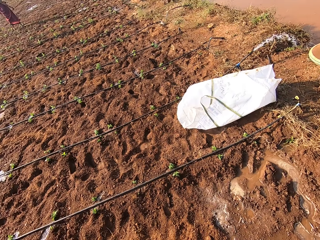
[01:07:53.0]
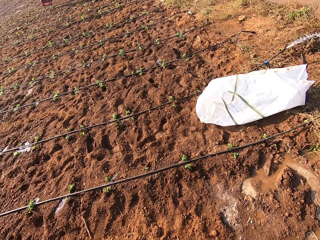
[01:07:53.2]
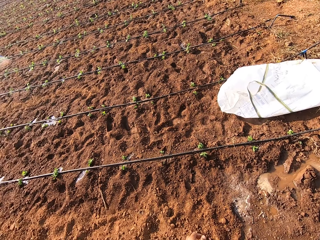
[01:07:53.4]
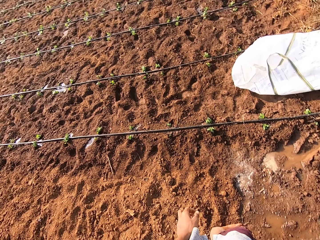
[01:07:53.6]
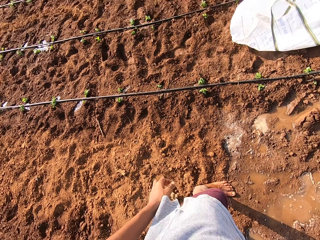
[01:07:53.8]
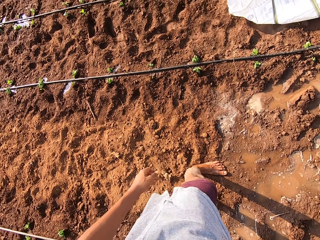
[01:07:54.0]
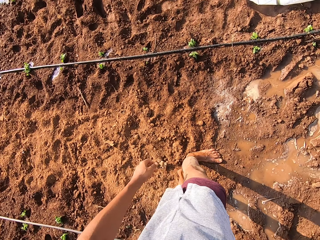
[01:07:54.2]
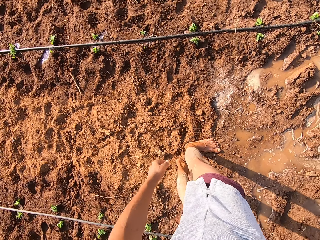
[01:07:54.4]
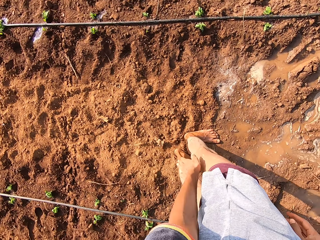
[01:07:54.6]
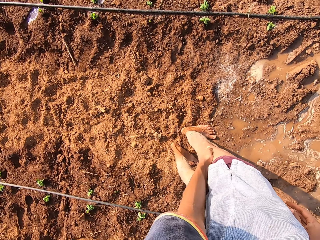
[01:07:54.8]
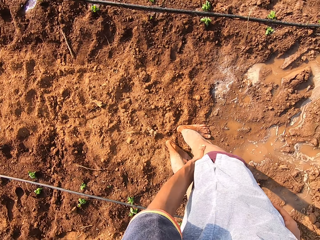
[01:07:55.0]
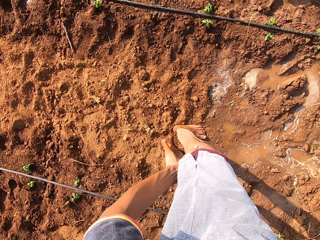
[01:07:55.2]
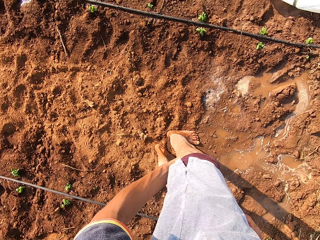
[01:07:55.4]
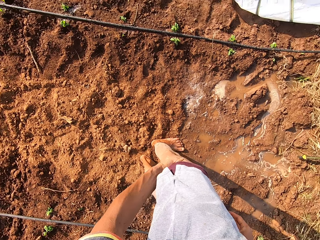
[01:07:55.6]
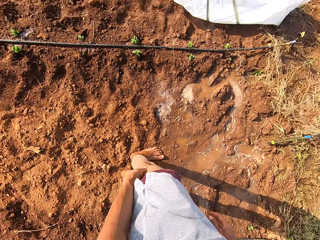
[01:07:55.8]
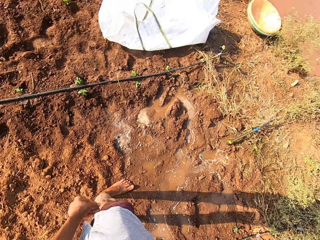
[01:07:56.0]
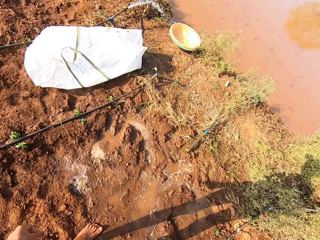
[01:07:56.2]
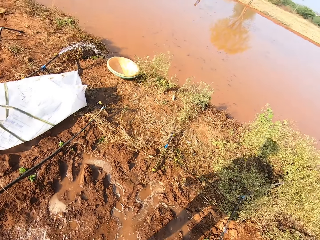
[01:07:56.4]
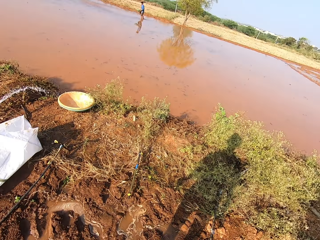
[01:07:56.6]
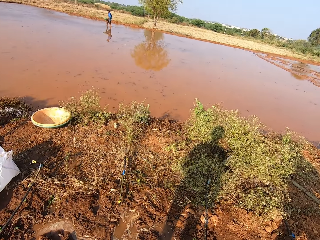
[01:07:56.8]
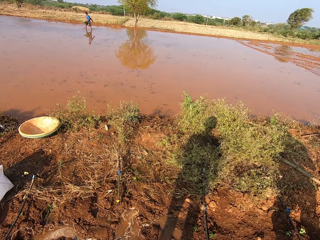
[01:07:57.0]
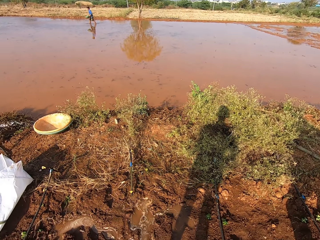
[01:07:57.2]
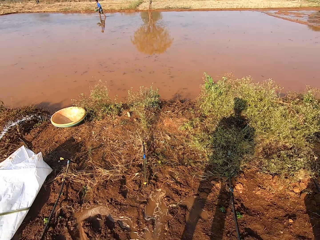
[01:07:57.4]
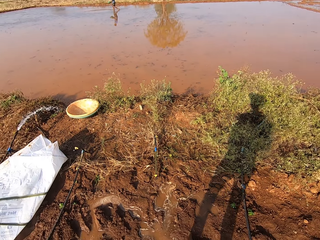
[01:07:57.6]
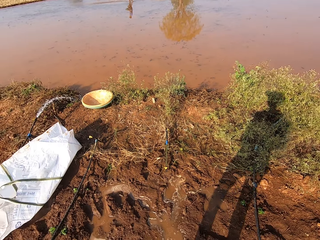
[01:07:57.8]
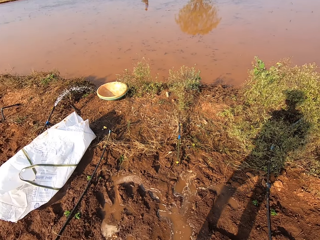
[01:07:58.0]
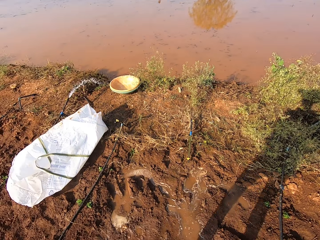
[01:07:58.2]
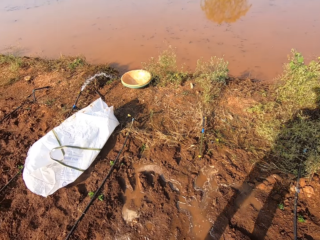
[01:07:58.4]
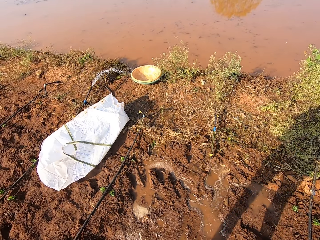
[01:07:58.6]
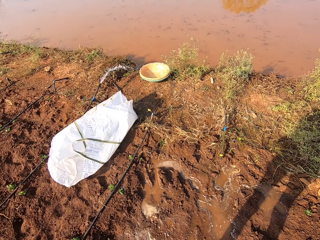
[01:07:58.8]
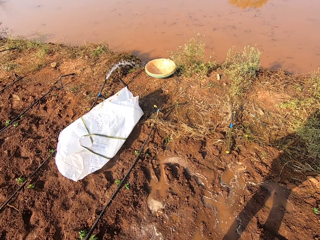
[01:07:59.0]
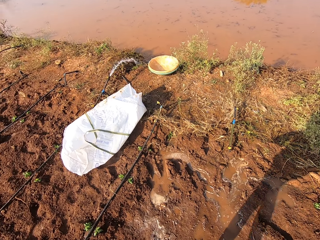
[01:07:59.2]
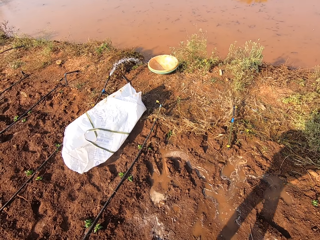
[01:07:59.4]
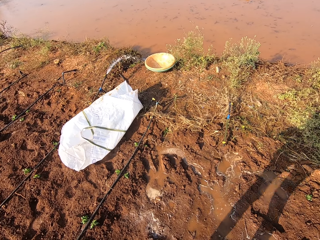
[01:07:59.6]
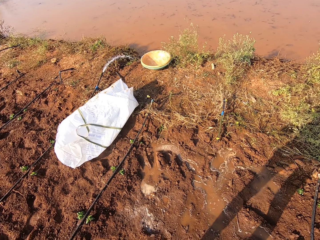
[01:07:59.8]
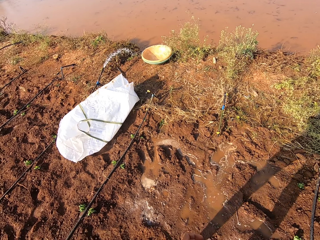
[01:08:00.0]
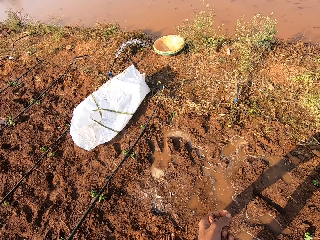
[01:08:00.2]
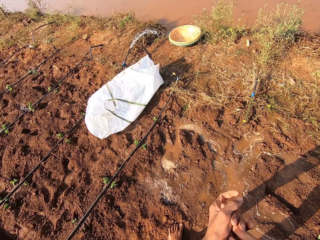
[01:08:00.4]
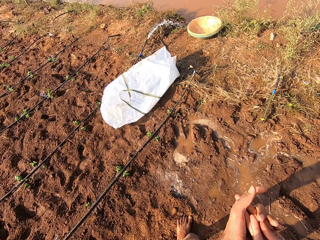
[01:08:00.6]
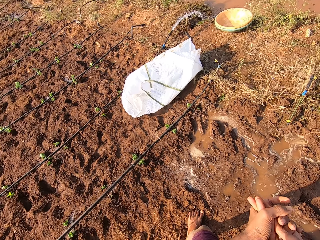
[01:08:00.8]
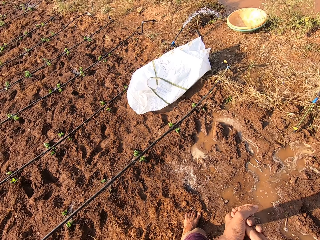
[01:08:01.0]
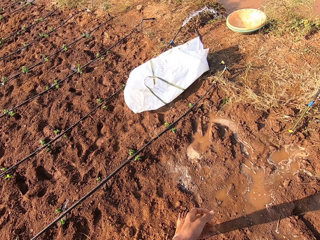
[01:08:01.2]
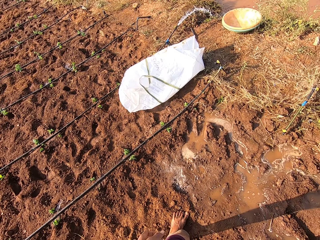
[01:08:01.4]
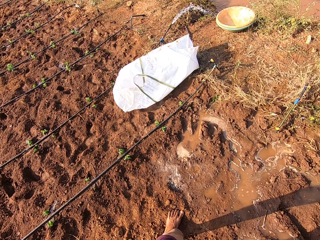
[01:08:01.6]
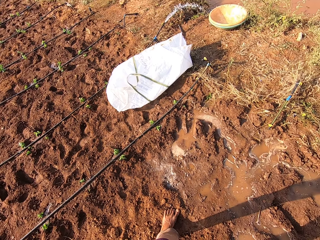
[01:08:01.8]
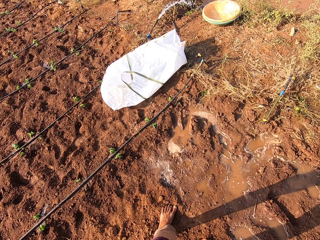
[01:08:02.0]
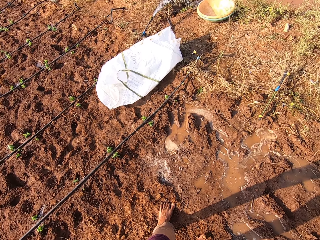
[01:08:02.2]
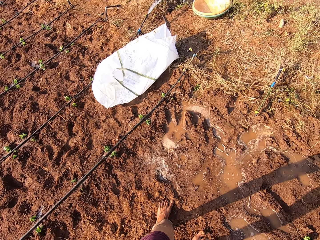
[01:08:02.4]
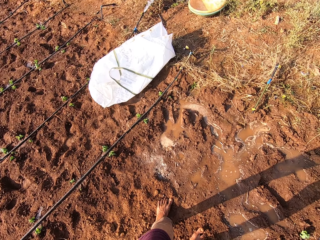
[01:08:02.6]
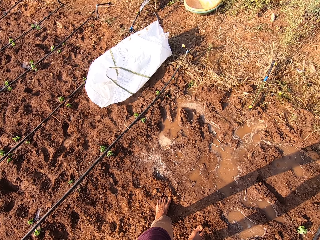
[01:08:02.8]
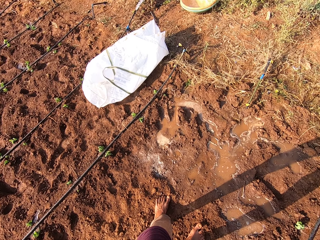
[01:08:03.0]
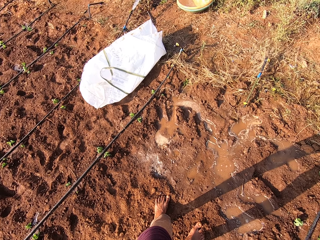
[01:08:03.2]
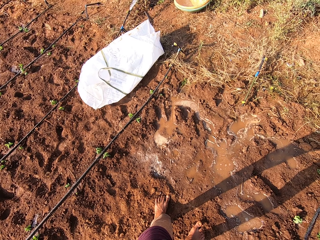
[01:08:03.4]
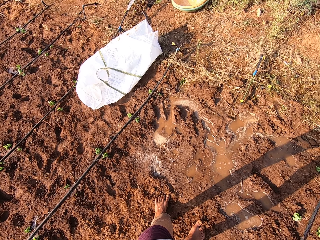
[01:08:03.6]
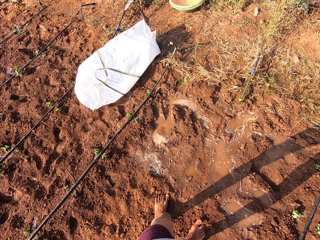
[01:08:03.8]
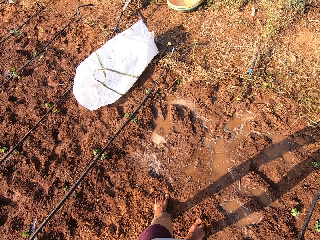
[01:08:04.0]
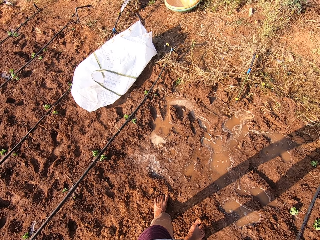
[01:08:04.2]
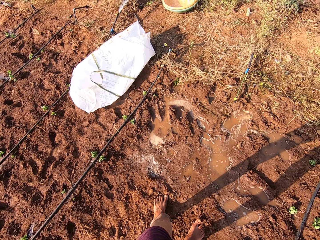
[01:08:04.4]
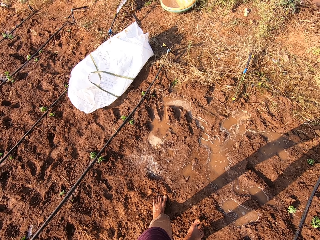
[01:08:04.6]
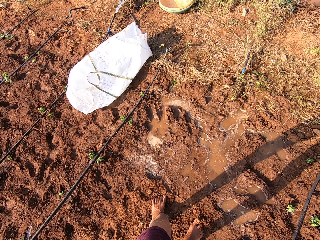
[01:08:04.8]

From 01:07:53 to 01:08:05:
The camera wearer looks around. He touches his left lap with his left hand. He looks ahead. He rubs his hands together. He moves both hands. He looks at the ground.

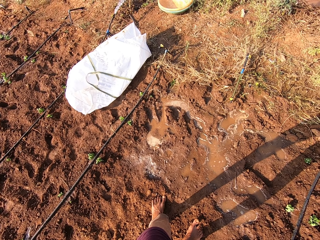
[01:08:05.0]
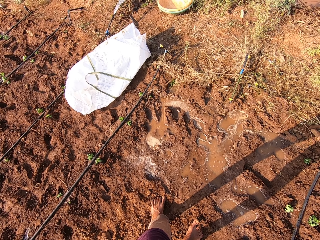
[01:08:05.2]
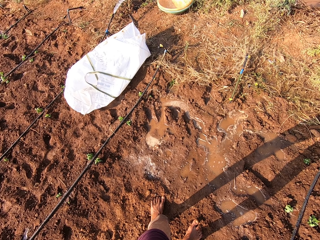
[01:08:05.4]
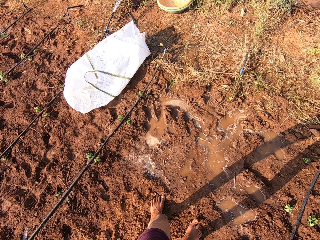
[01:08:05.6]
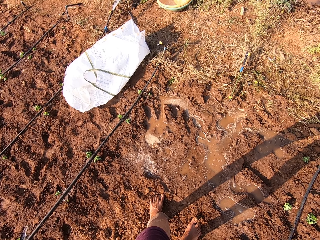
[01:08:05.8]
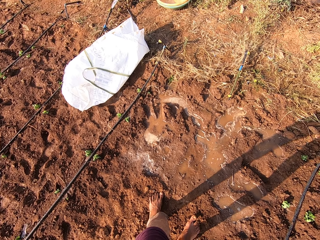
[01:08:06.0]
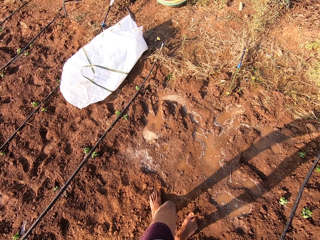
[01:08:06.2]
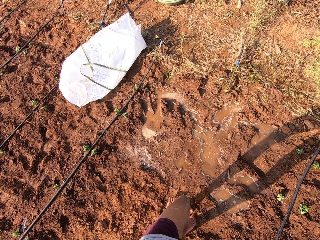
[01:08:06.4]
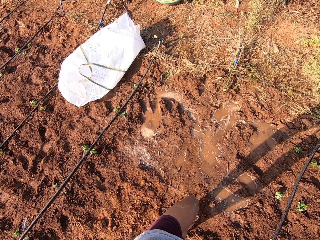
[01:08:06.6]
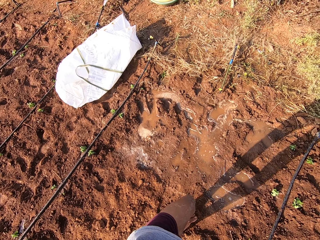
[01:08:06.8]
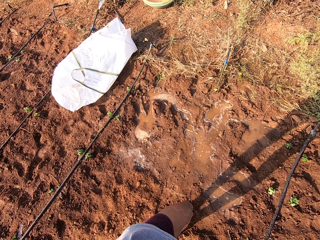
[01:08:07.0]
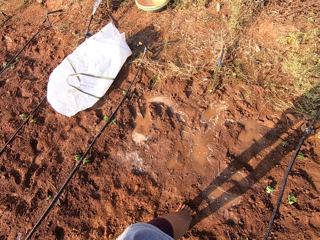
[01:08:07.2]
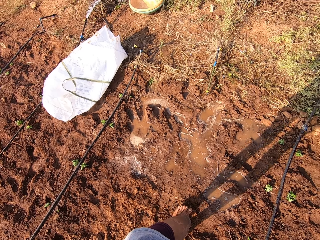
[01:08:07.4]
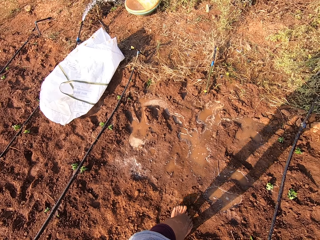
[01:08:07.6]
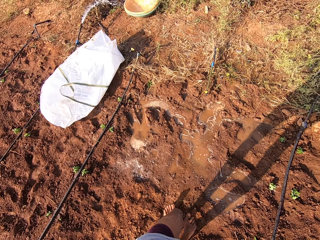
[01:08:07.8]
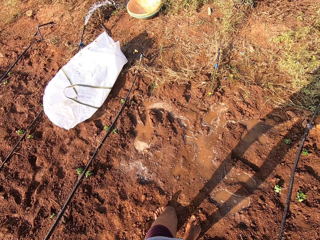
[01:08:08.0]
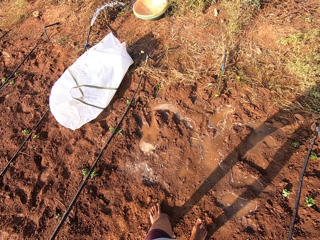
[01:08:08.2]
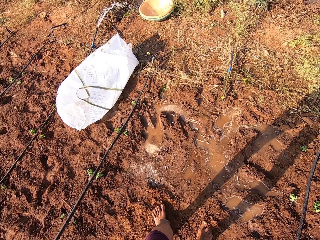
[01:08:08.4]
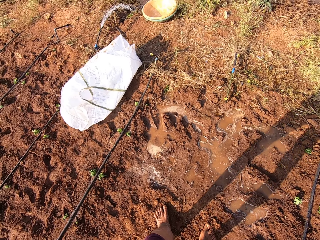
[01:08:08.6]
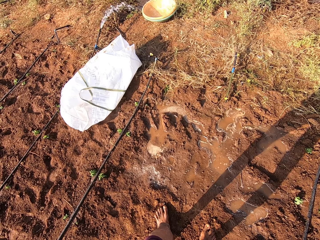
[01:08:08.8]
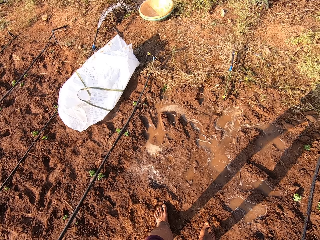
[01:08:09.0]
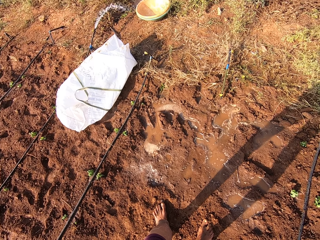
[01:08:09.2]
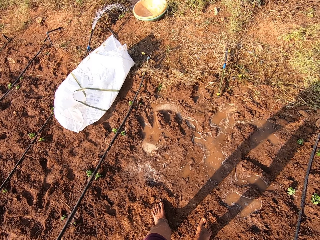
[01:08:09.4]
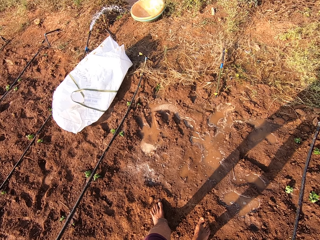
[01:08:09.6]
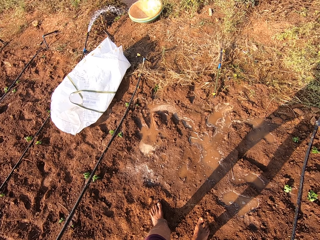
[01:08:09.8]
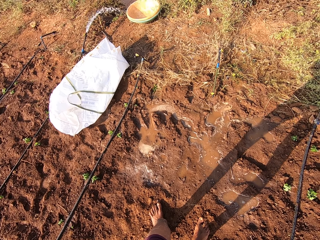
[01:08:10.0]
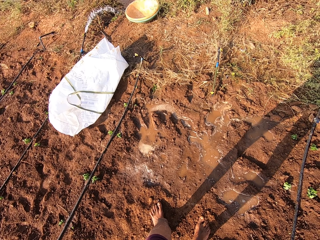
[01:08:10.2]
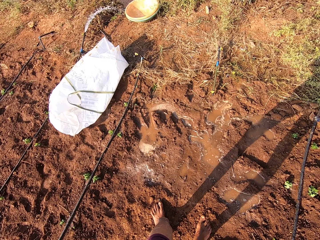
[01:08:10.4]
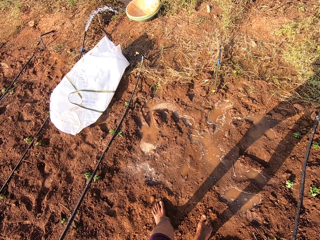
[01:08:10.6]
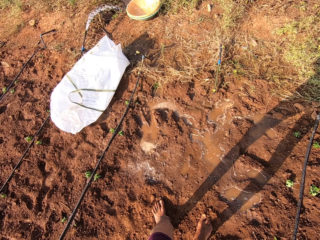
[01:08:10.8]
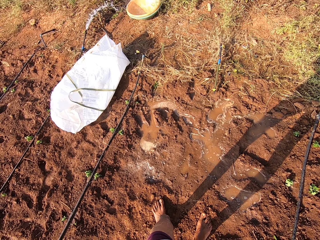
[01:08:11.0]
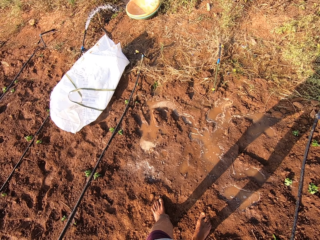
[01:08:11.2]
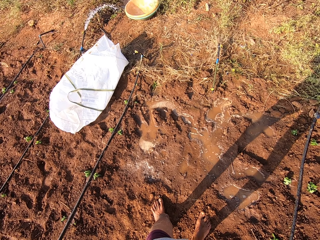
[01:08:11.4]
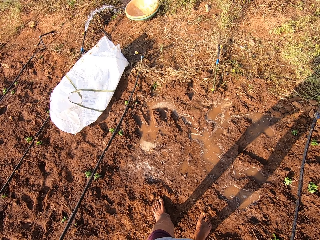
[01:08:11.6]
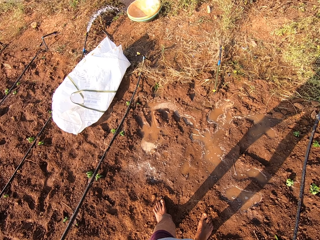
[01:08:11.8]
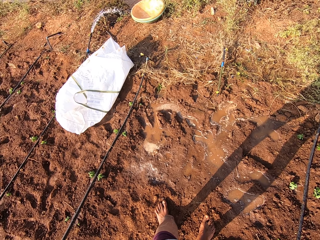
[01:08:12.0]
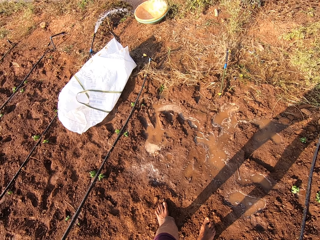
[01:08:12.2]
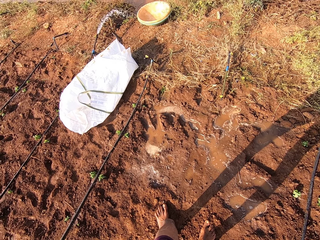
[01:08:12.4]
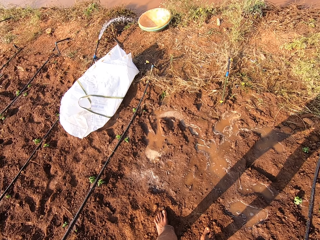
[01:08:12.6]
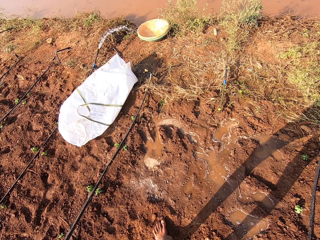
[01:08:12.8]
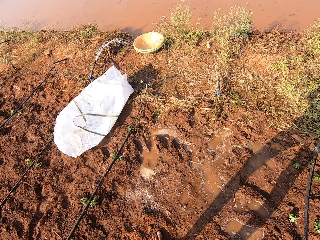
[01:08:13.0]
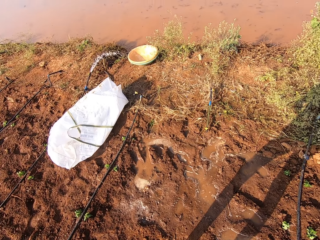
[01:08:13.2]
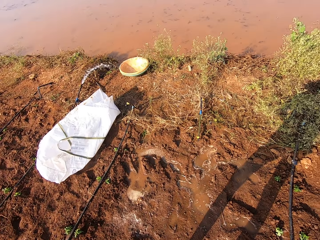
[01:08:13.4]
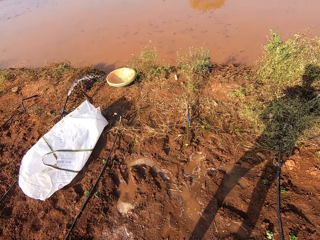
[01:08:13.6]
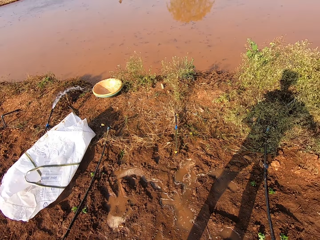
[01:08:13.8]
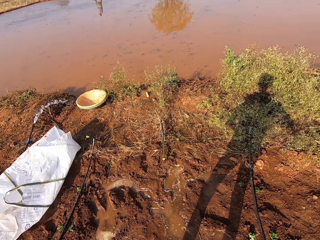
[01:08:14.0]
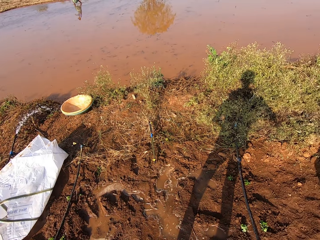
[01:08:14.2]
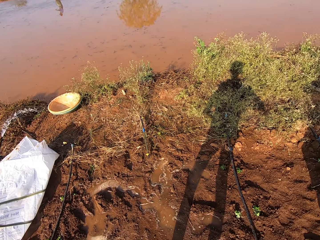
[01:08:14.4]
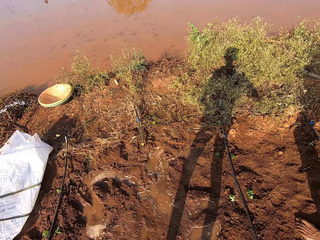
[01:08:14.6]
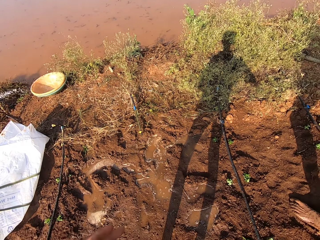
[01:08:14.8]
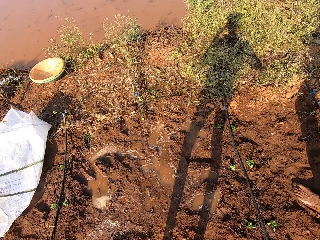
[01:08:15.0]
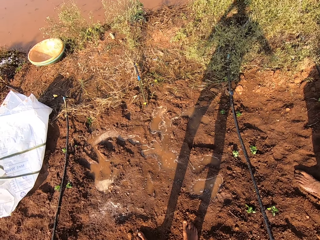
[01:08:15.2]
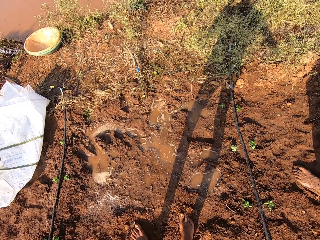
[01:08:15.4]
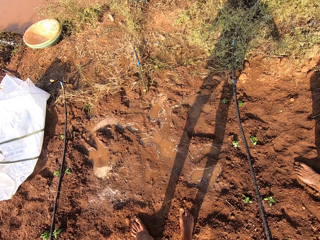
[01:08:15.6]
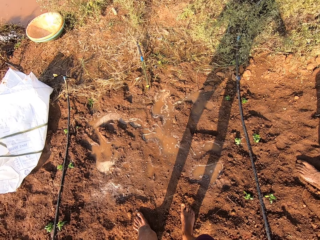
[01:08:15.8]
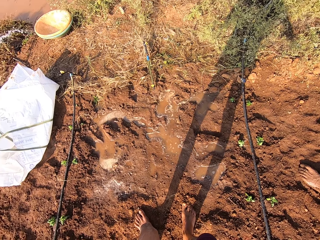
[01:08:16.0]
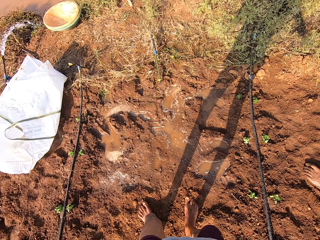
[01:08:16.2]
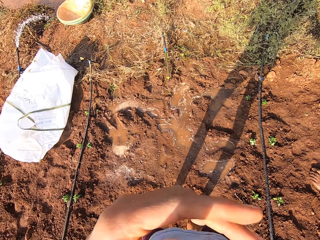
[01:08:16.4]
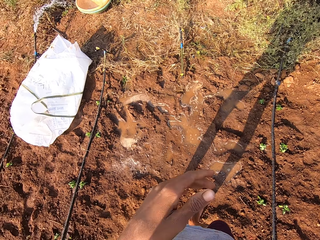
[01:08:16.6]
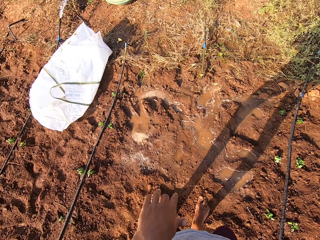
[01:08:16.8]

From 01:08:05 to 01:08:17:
The camera wearer looks at the ground. He rubs his feet together. He moves the left leg. He looks at the ground. He looks ahead. He touches his face with his left hand.
